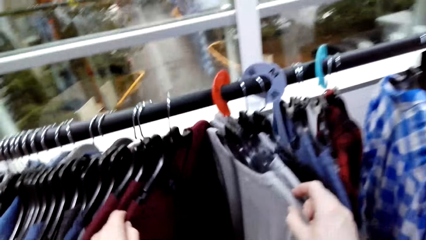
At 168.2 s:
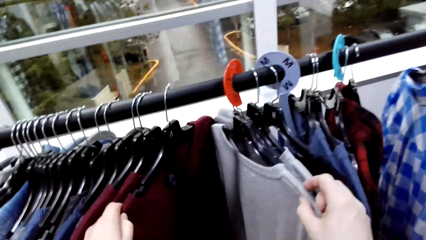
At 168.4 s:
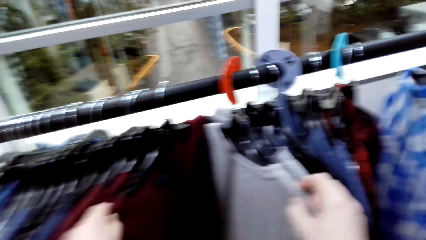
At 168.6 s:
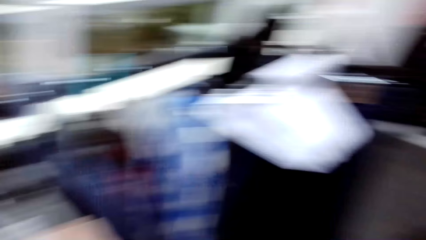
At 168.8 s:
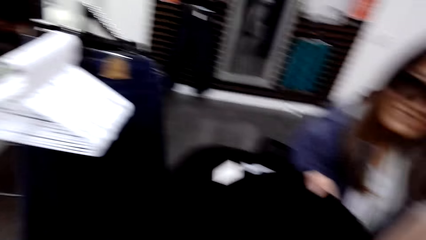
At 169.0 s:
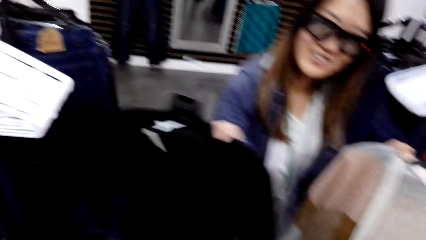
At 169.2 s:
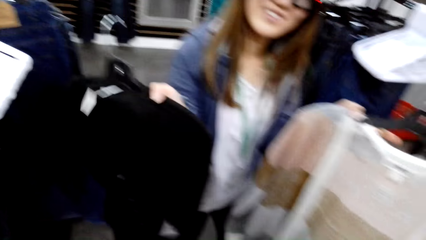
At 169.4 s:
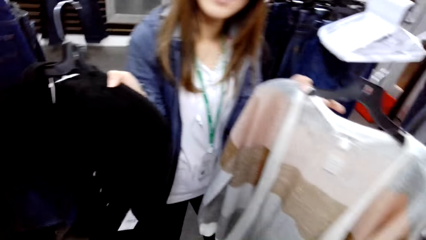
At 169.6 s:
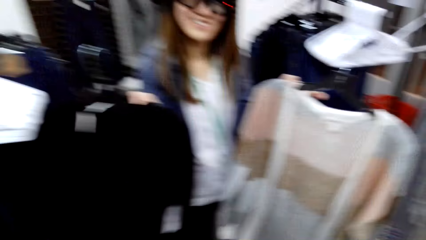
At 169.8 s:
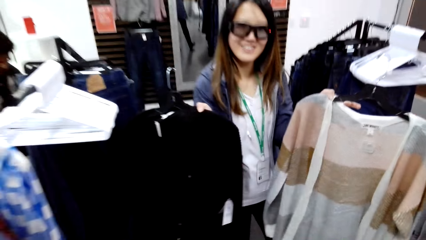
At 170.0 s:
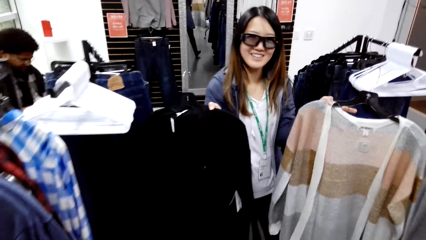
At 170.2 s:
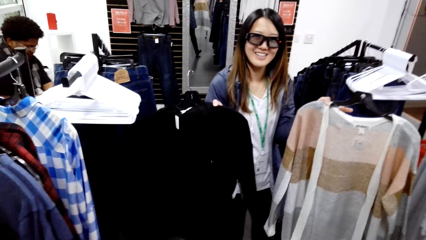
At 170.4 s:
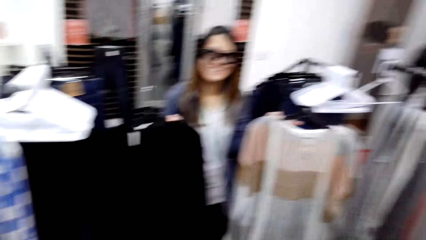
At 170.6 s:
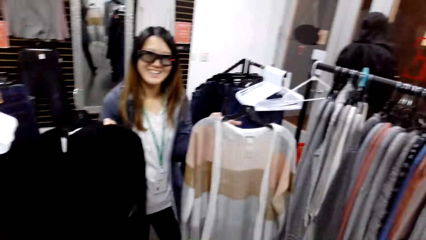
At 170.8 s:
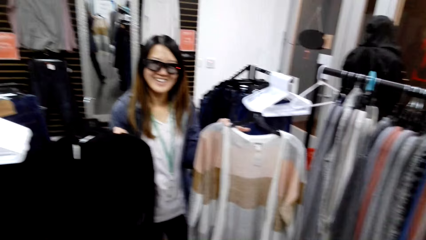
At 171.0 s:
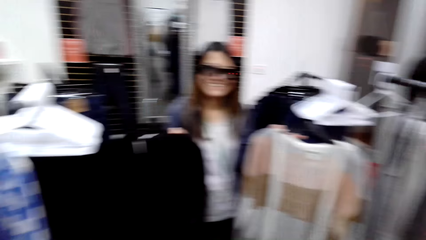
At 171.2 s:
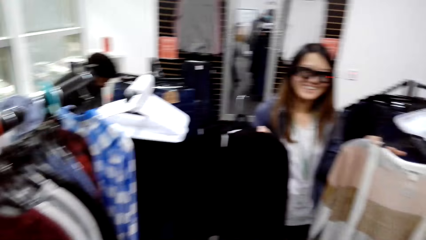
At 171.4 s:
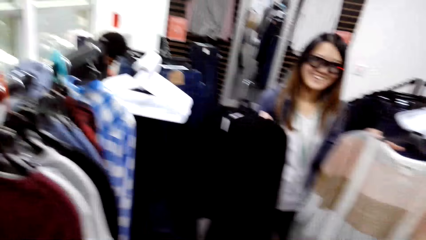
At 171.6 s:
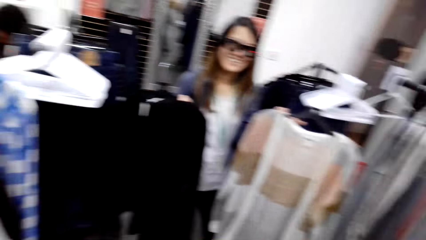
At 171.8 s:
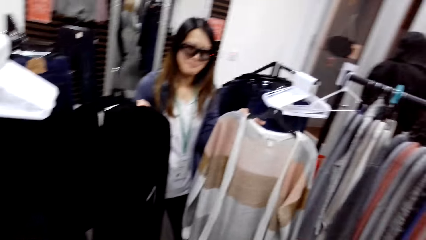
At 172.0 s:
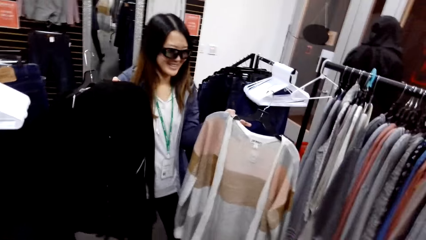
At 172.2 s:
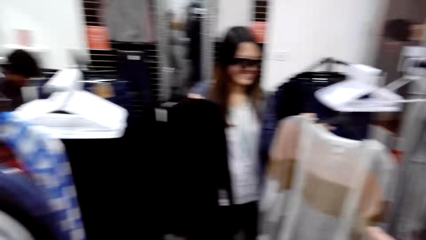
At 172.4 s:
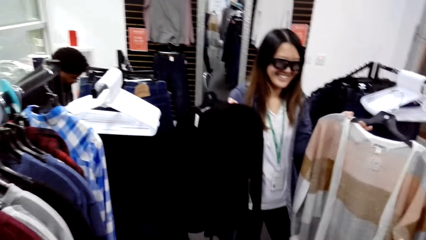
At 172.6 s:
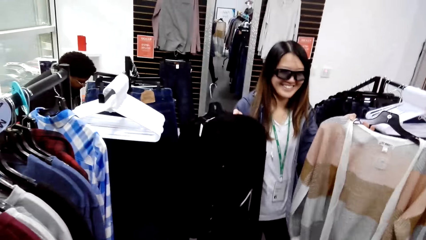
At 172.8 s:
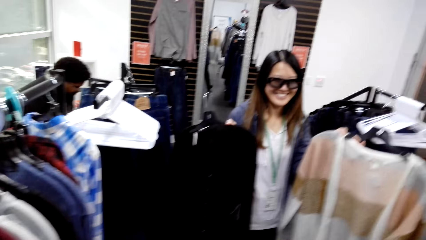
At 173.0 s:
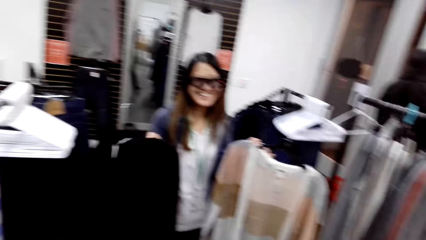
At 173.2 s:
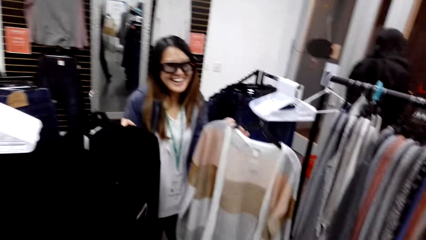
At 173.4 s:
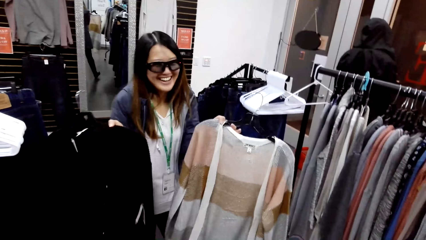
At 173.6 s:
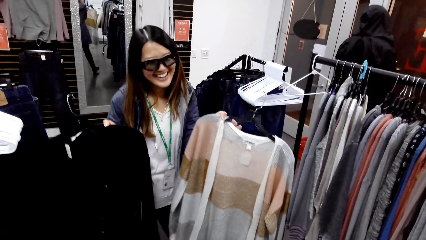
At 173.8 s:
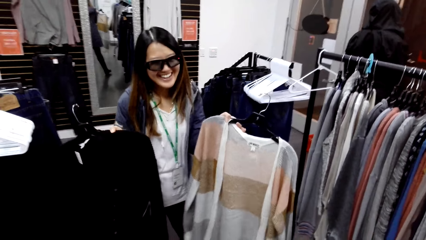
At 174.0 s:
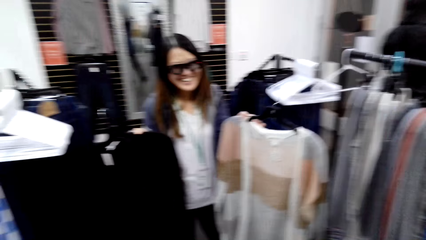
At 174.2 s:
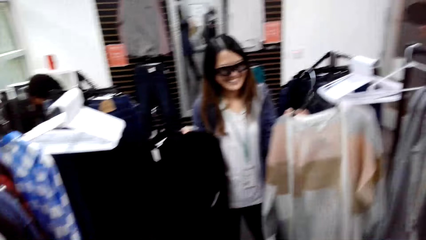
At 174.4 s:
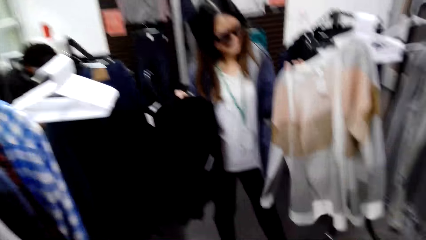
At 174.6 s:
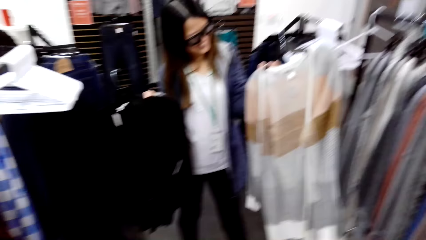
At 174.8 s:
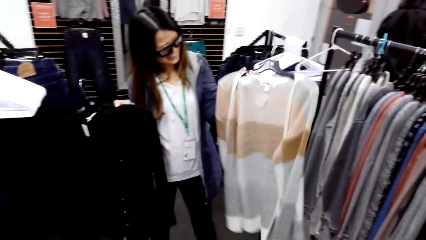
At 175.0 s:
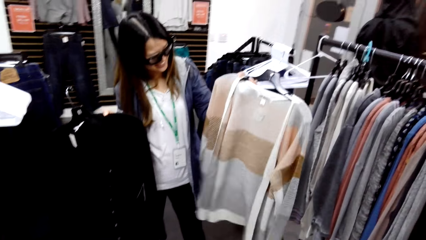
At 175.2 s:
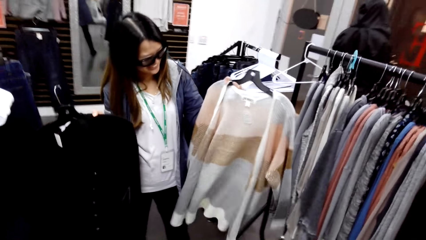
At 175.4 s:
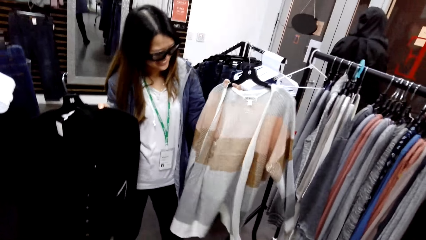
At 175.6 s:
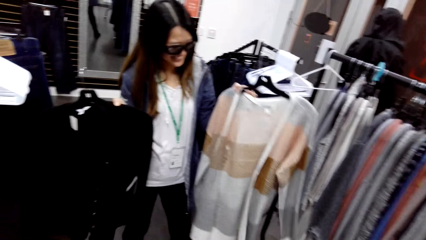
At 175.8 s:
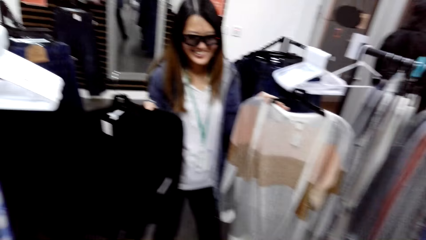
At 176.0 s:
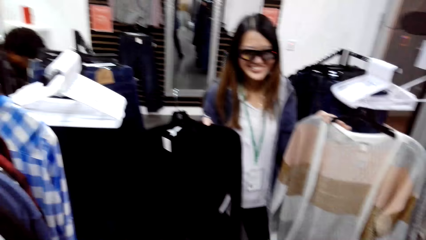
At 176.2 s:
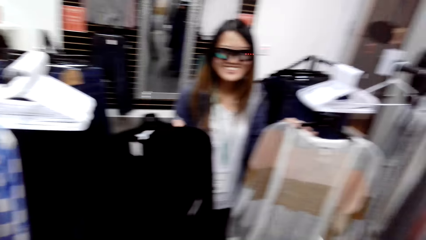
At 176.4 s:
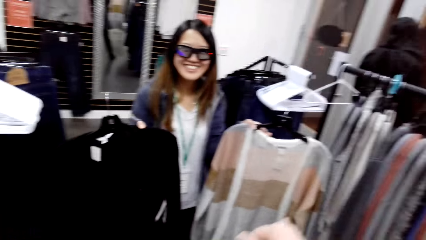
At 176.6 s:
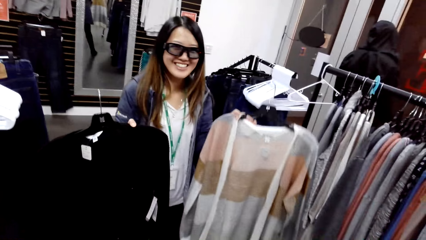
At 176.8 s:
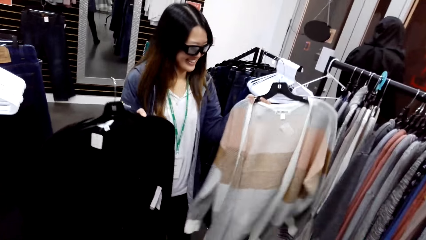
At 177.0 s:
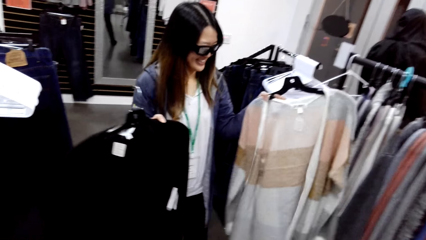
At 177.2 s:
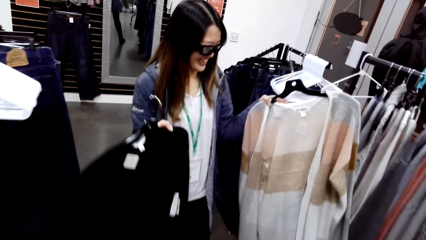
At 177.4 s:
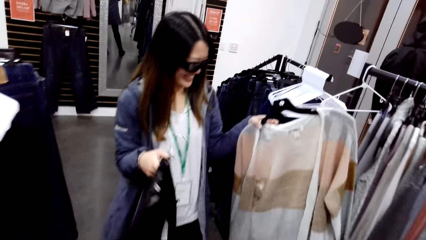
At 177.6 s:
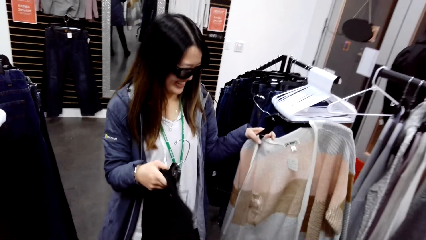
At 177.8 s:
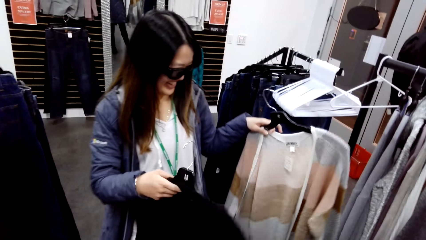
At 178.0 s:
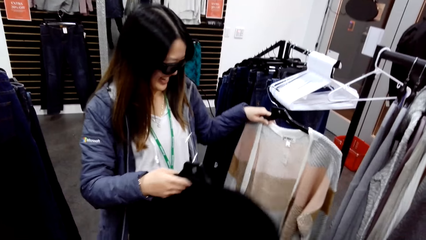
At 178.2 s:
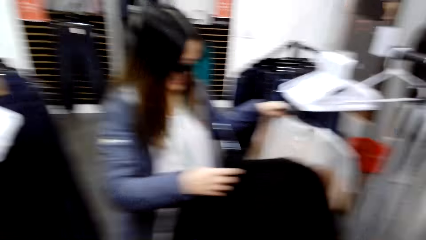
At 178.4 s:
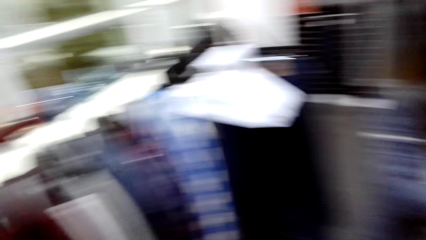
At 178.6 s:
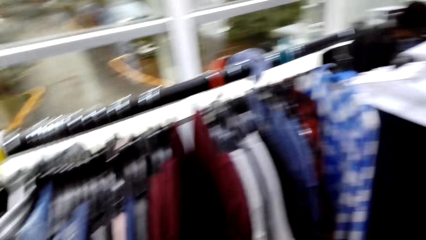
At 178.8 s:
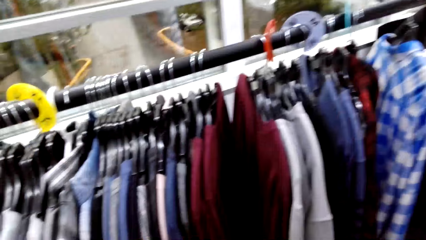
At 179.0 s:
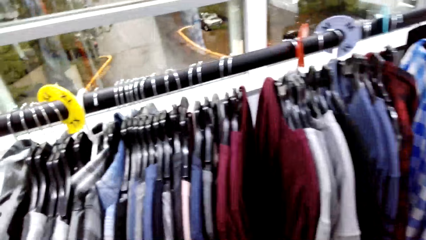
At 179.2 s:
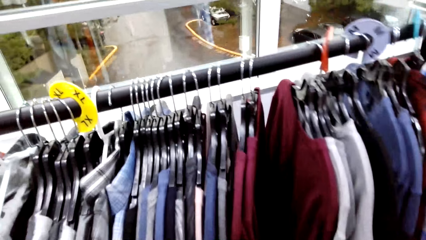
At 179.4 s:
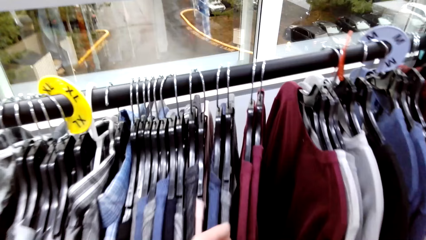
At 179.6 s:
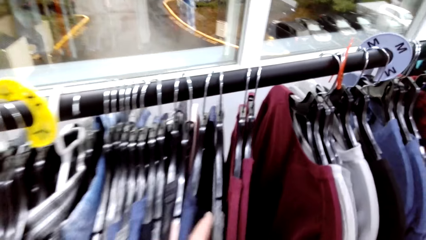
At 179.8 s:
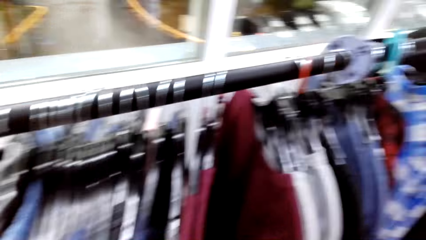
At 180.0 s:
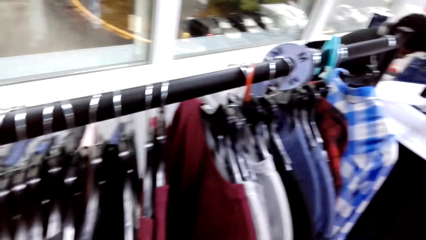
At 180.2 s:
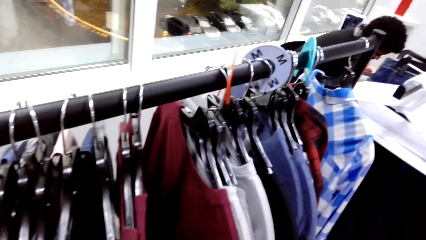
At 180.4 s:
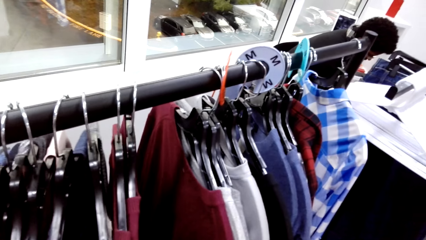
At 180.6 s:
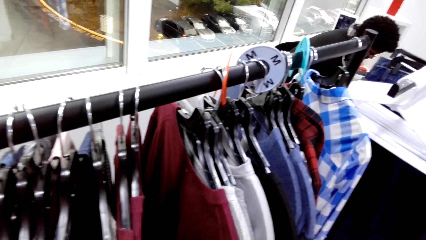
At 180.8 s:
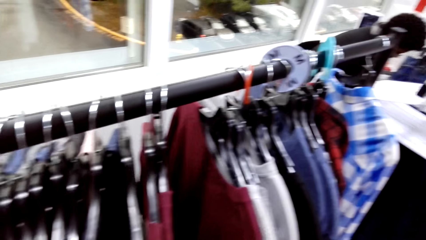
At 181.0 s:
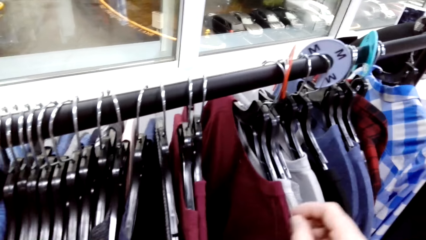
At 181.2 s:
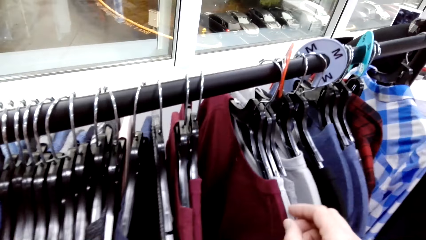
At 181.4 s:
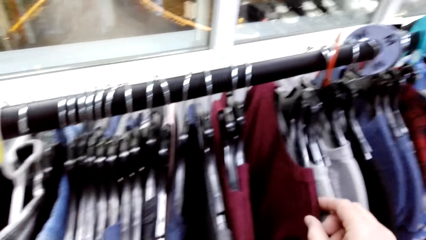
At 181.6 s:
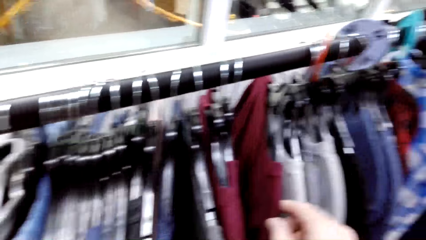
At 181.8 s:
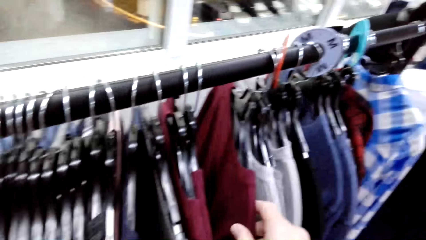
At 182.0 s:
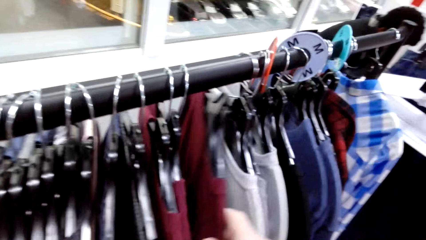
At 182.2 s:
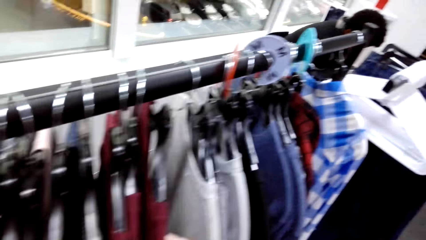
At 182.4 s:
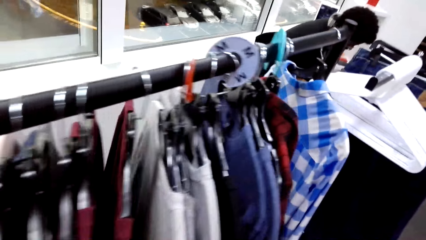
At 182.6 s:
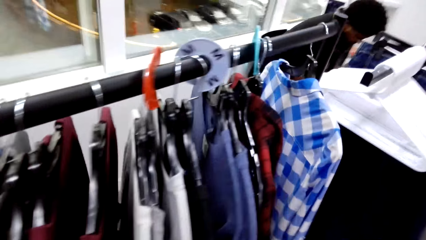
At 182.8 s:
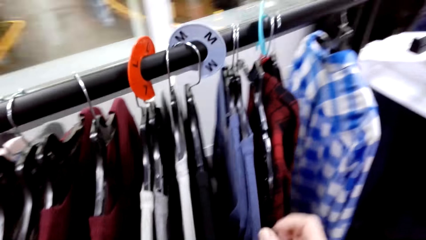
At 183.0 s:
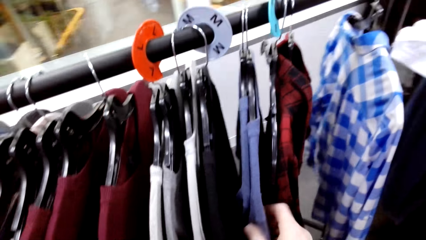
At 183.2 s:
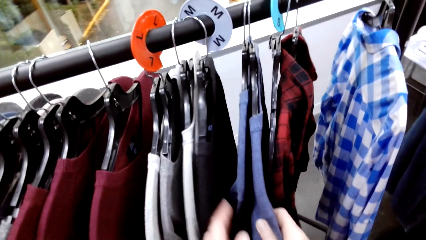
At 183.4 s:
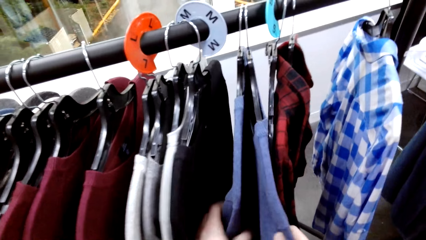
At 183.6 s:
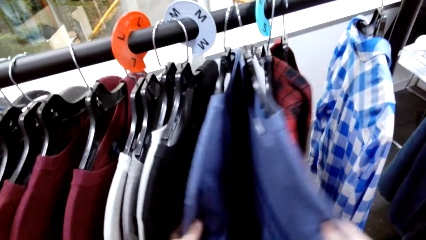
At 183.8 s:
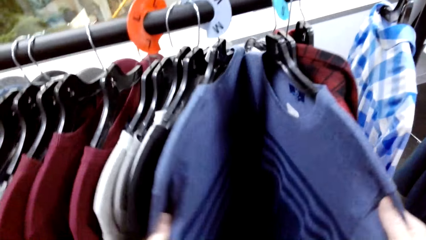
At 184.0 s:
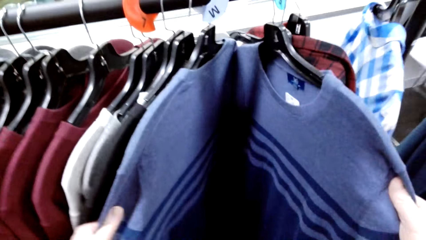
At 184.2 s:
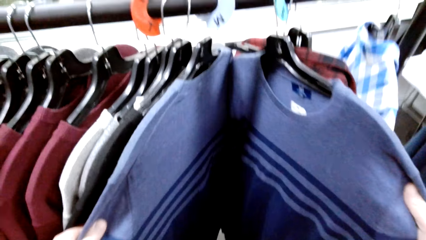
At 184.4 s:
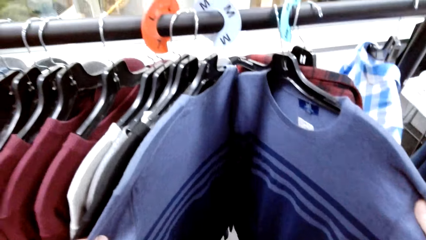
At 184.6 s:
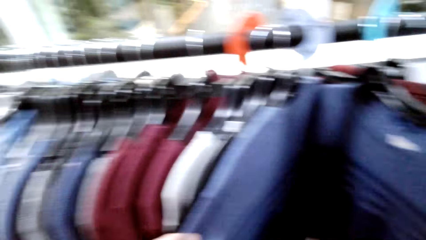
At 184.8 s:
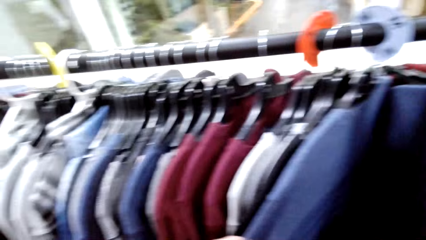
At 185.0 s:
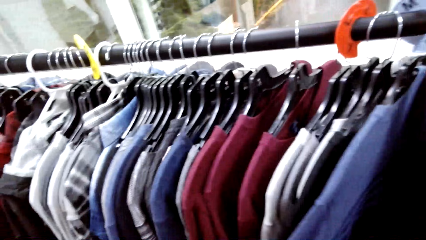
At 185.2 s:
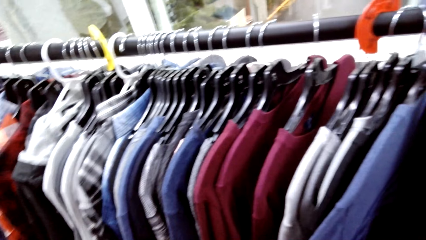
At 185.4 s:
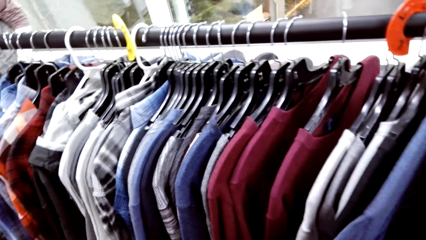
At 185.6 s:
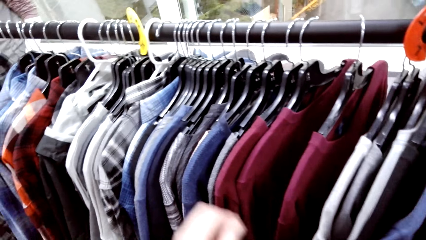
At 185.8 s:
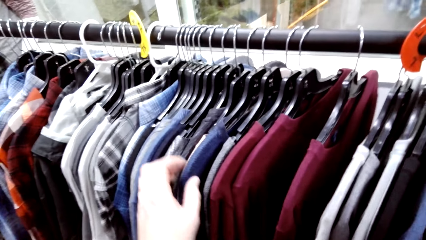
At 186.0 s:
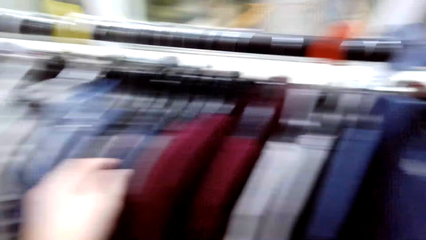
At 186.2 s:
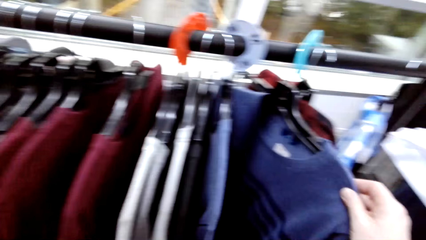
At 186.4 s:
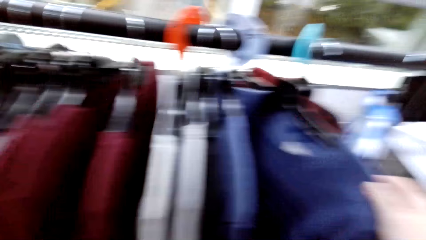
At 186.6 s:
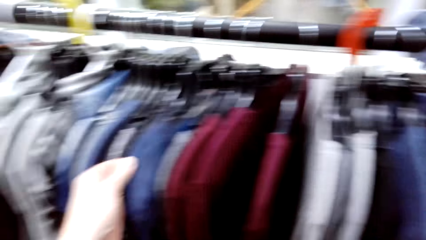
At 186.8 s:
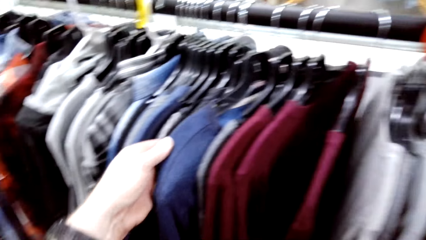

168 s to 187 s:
The camera wearer looks at the shirt. A woman shows the camera wearer two cloths. The camera wearer moves the shirt on the hanger and searches for cloth from the hanger.
